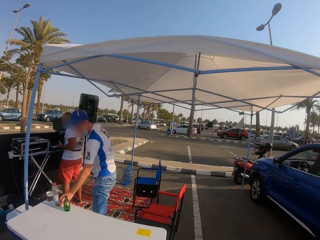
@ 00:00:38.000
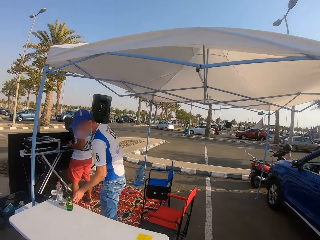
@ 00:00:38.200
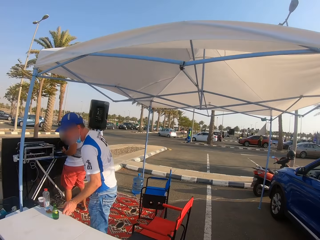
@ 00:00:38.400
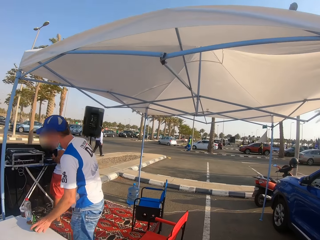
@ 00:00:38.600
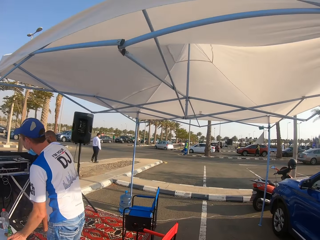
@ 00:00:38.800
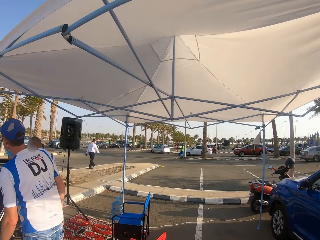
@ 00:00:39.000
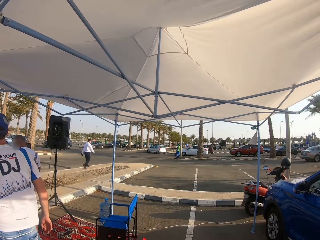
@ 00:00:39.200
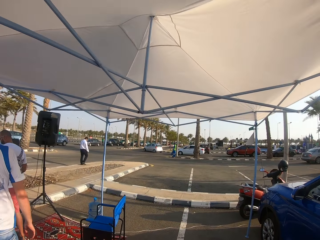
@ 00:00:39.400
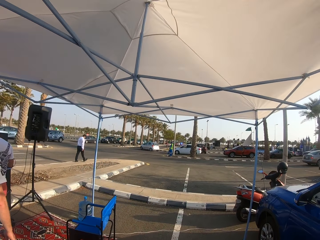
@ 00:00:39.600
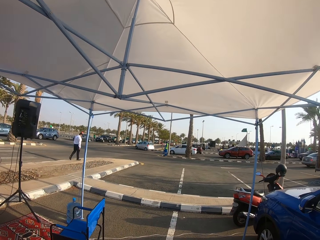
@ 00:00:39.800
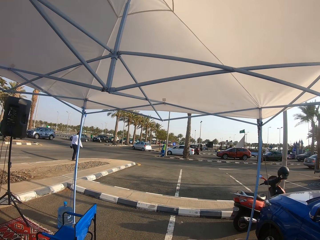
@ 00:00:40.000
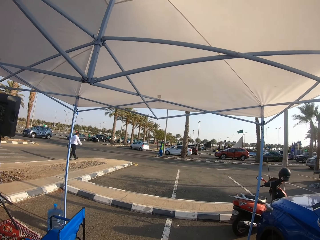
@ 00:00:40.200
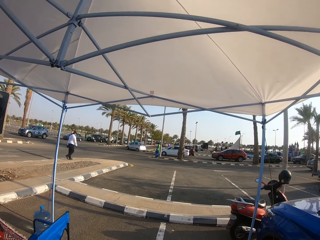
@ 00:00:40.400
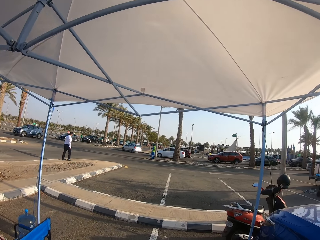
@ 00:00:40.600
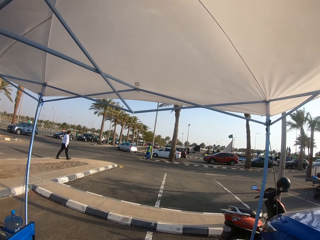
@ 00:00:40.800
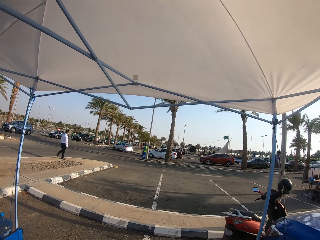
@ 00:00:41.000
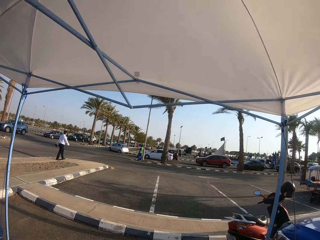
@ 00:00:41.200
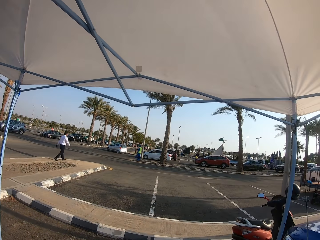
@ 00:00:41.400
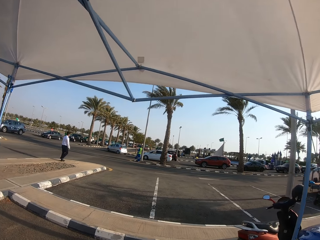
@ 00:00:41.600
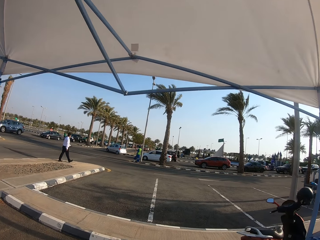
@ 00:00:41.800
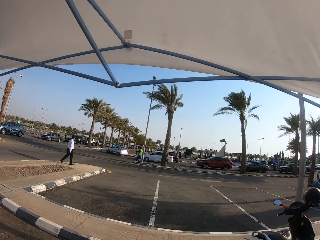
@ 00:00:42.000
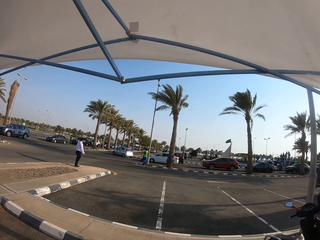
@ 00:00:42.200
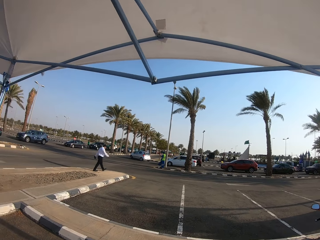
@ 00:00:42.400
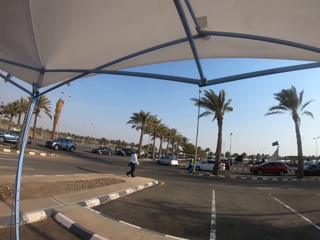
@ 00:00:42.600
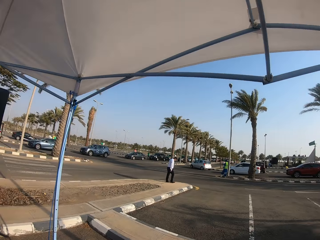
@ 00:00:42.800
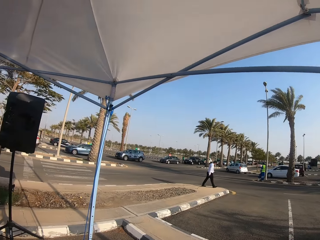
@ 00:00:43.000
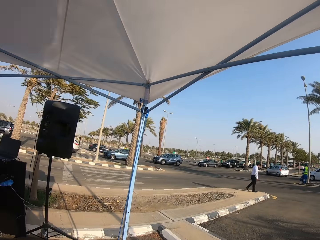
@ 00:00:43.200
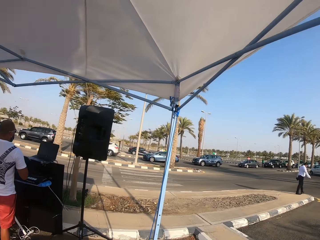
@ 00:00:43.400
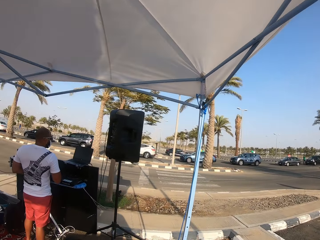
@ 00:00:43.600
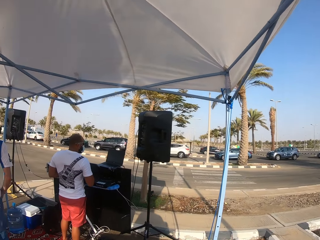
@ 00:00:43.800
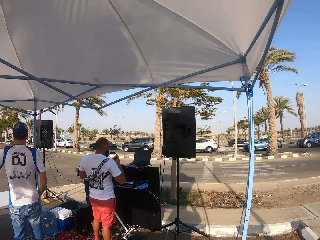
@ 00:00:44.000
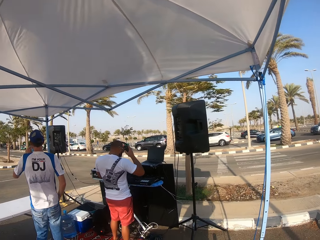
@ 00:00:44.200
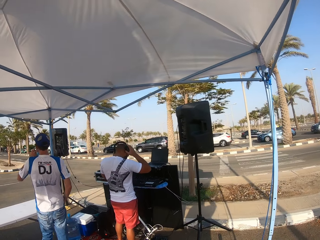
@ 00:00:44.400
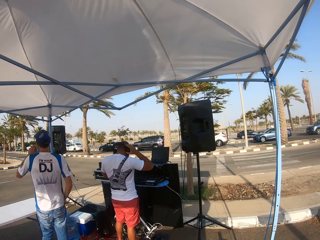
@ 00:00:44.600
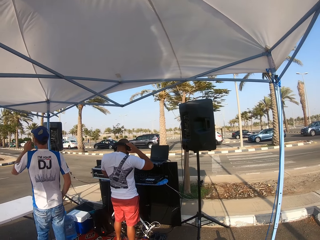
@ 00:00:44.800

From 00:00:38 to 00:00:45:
A man walks on the sidewalk. The camera wearer looks at another man. They turn around the tent. They look at a third man. The third man drinks water from a bottle. The second man wears headphones and puts on the headphones.
